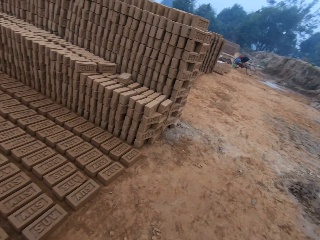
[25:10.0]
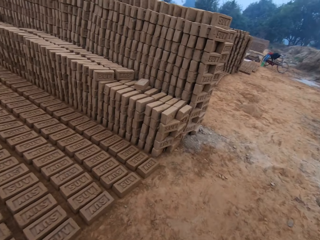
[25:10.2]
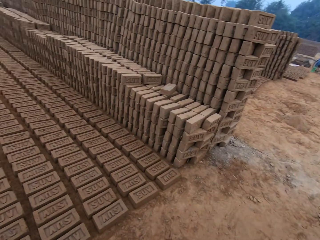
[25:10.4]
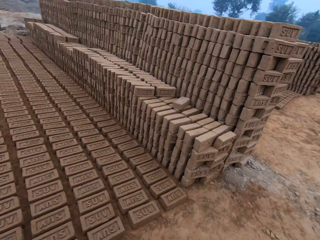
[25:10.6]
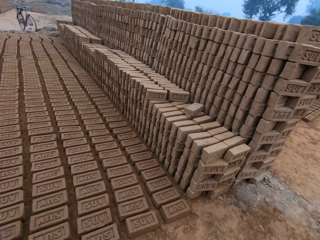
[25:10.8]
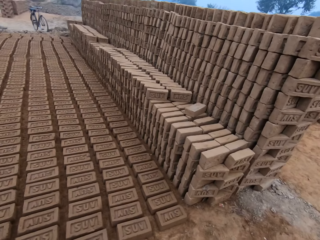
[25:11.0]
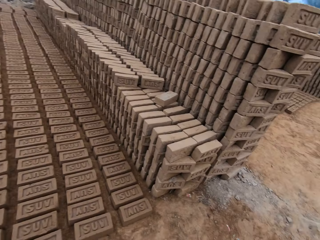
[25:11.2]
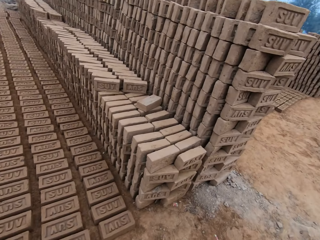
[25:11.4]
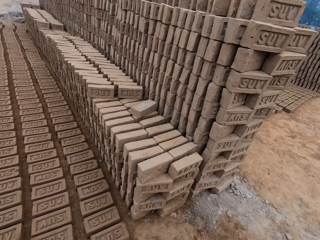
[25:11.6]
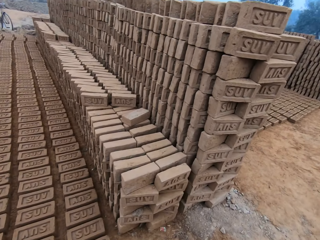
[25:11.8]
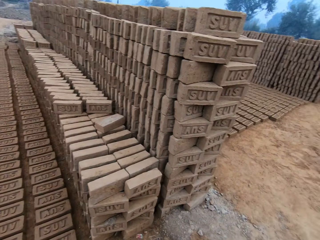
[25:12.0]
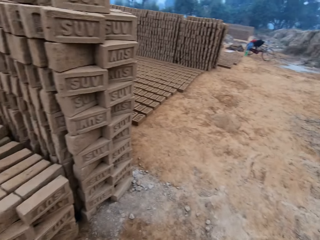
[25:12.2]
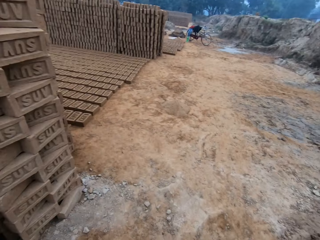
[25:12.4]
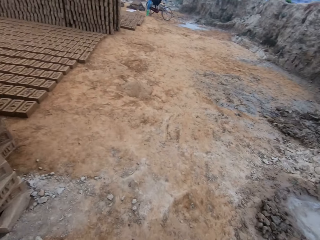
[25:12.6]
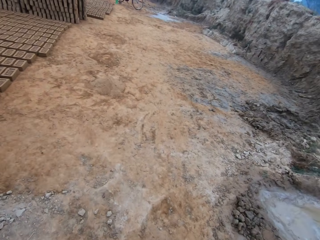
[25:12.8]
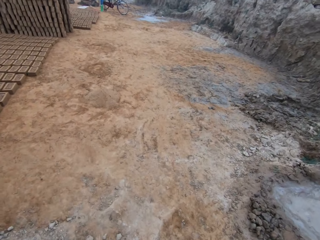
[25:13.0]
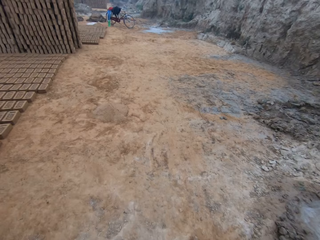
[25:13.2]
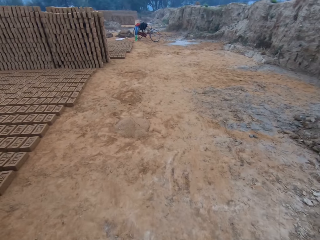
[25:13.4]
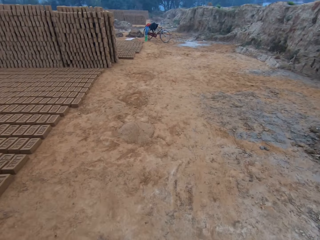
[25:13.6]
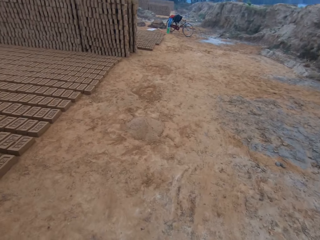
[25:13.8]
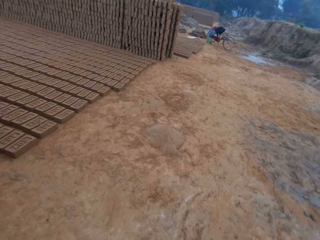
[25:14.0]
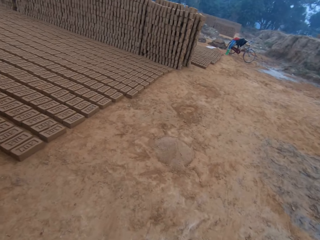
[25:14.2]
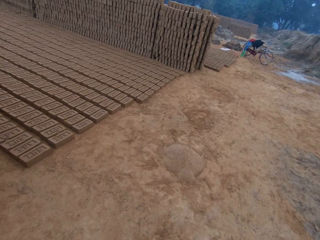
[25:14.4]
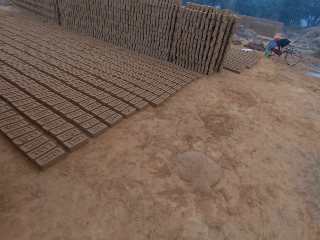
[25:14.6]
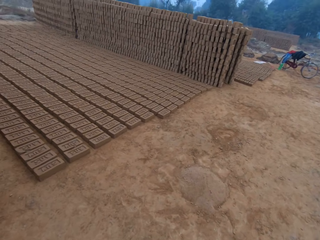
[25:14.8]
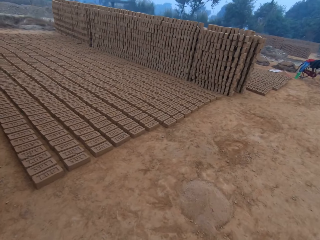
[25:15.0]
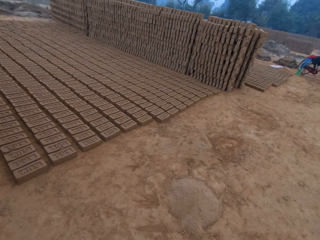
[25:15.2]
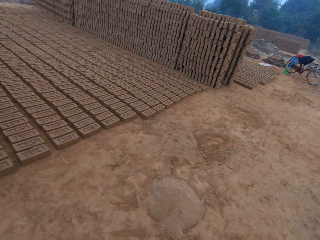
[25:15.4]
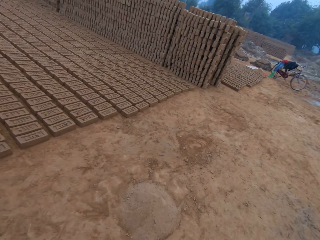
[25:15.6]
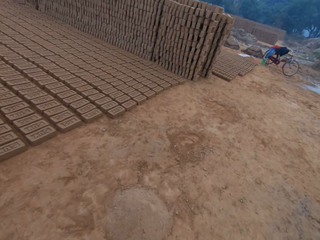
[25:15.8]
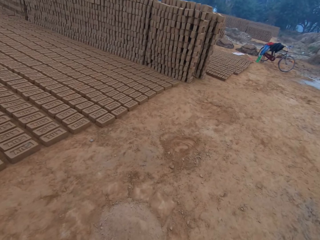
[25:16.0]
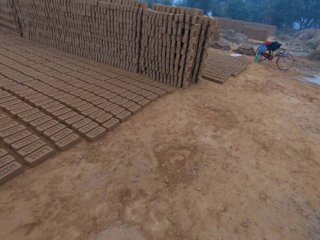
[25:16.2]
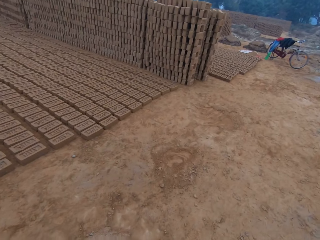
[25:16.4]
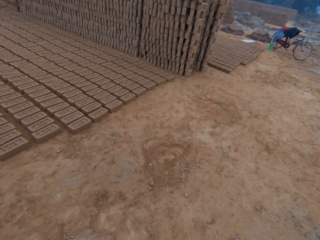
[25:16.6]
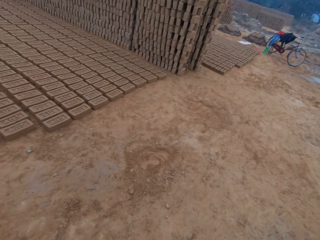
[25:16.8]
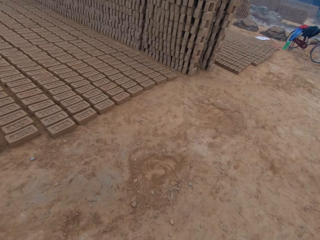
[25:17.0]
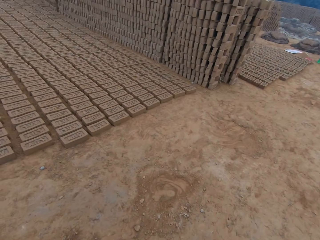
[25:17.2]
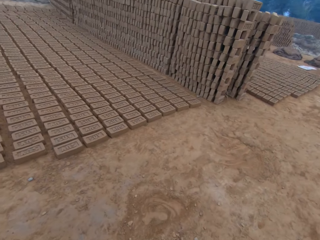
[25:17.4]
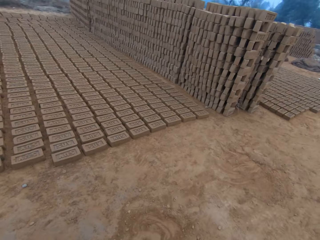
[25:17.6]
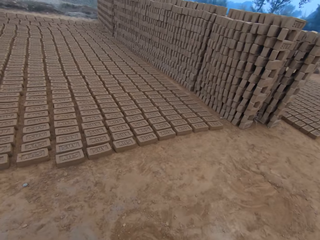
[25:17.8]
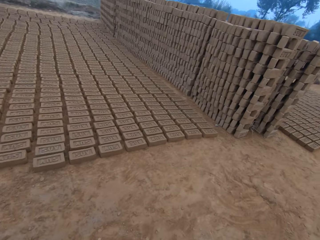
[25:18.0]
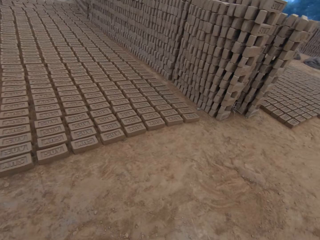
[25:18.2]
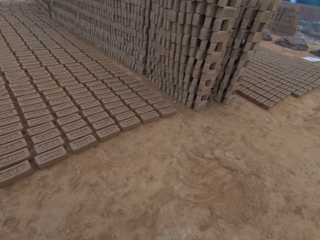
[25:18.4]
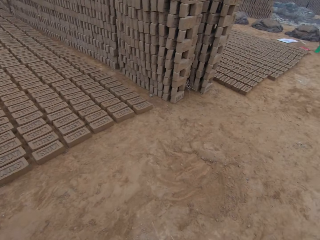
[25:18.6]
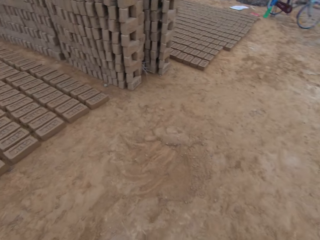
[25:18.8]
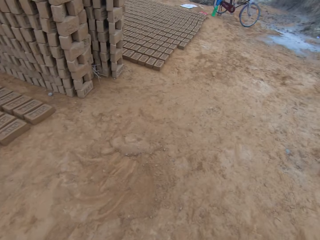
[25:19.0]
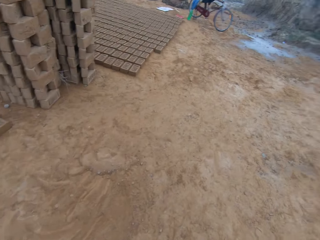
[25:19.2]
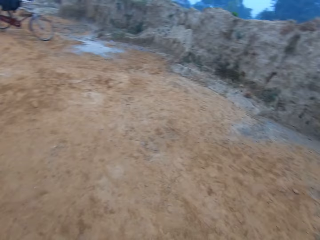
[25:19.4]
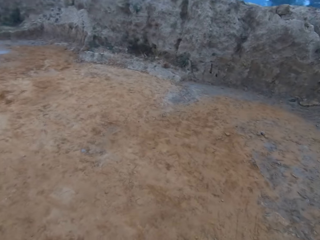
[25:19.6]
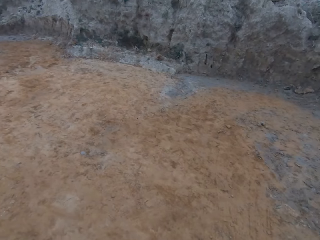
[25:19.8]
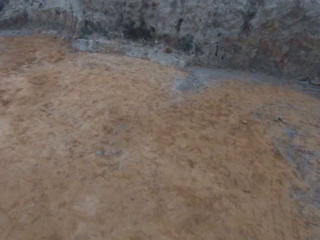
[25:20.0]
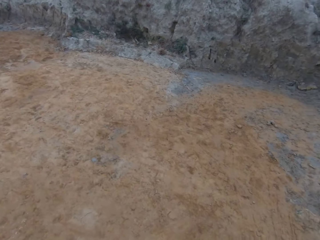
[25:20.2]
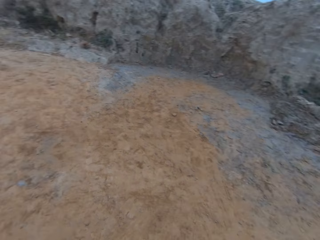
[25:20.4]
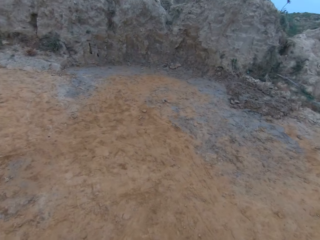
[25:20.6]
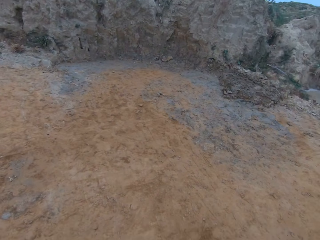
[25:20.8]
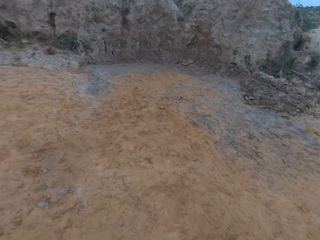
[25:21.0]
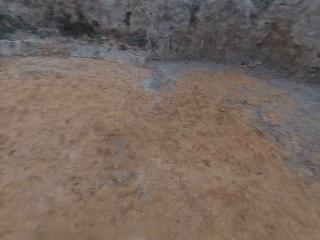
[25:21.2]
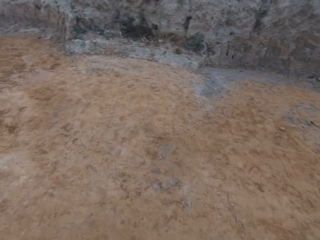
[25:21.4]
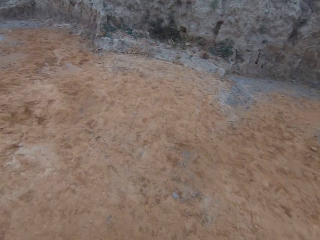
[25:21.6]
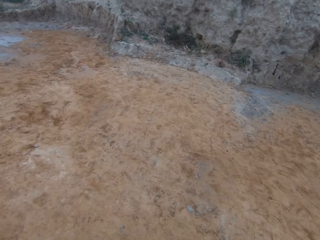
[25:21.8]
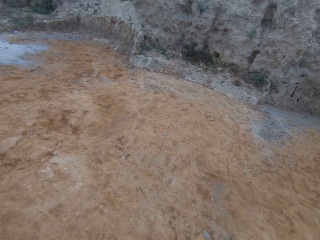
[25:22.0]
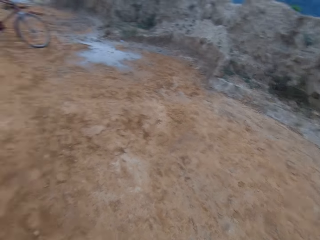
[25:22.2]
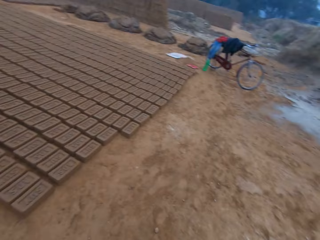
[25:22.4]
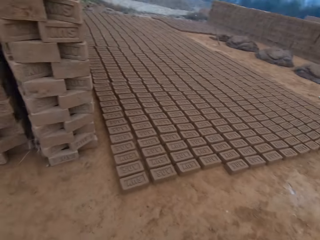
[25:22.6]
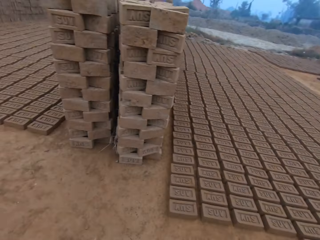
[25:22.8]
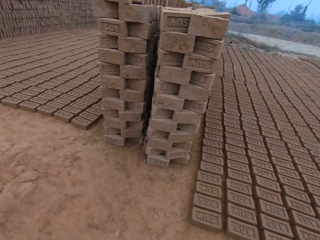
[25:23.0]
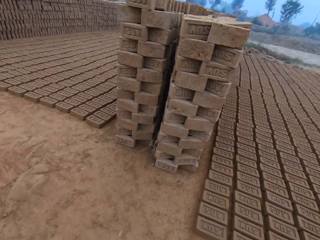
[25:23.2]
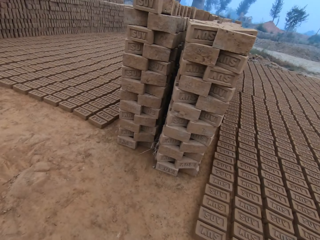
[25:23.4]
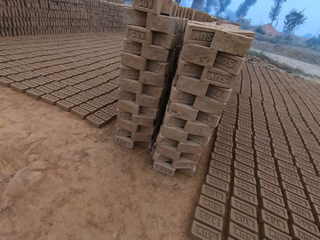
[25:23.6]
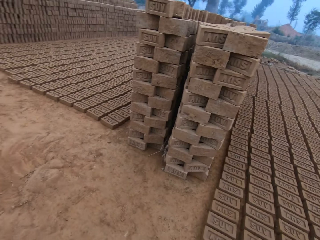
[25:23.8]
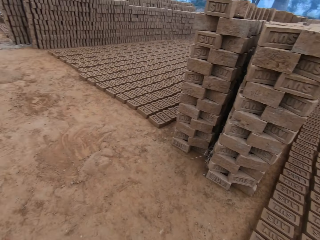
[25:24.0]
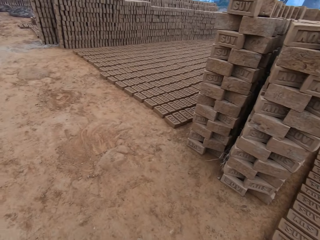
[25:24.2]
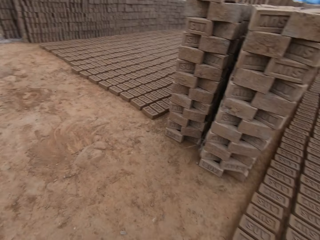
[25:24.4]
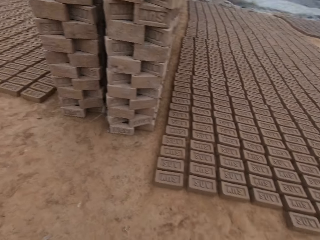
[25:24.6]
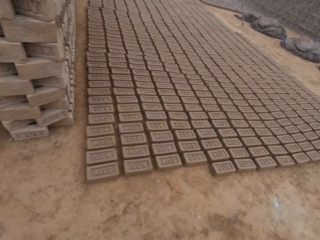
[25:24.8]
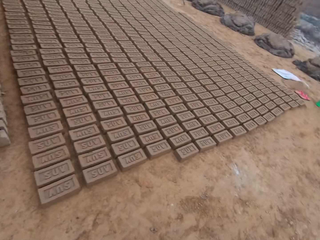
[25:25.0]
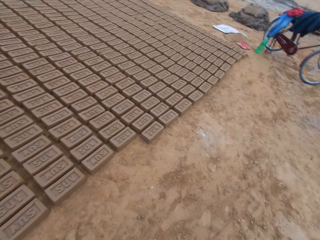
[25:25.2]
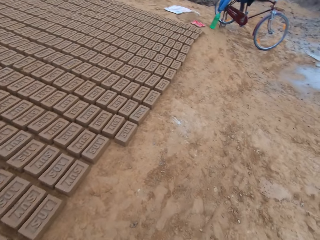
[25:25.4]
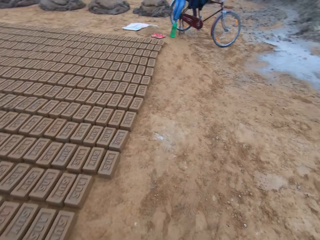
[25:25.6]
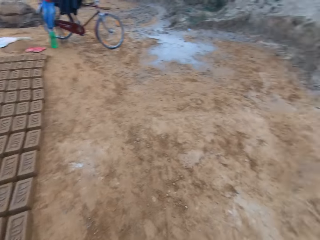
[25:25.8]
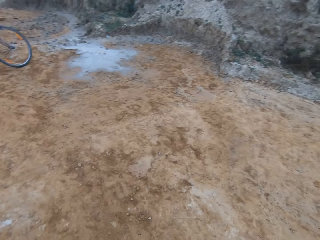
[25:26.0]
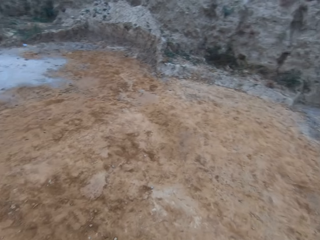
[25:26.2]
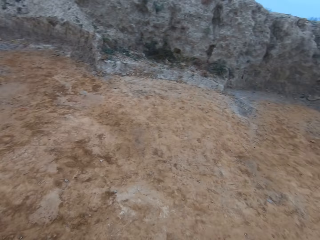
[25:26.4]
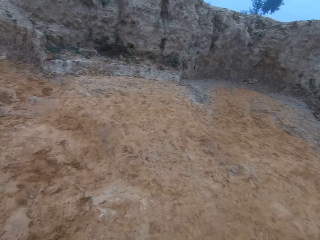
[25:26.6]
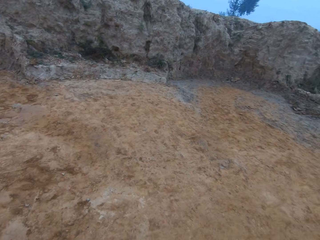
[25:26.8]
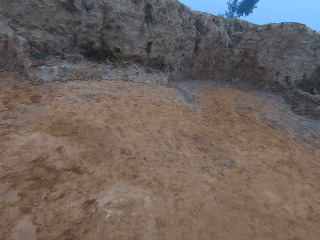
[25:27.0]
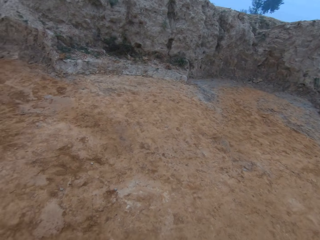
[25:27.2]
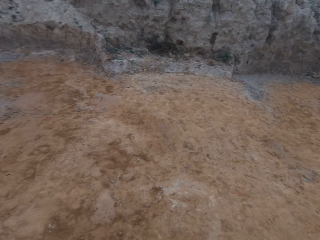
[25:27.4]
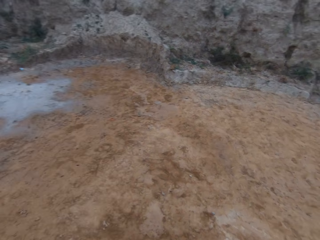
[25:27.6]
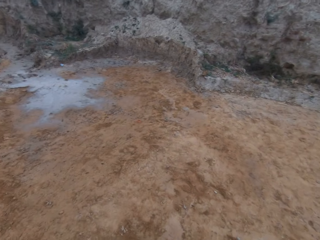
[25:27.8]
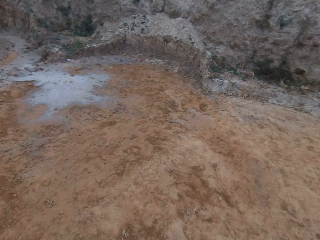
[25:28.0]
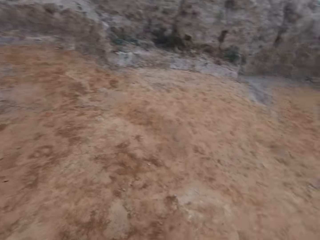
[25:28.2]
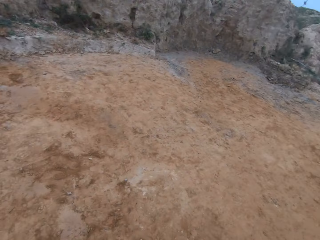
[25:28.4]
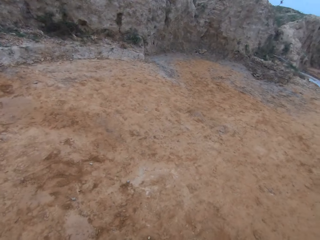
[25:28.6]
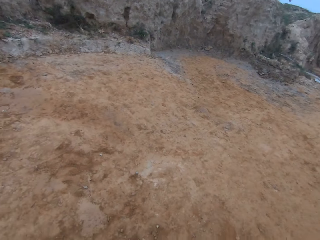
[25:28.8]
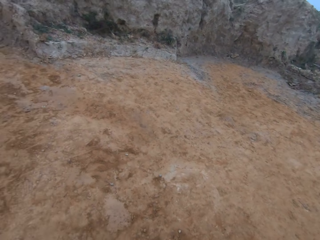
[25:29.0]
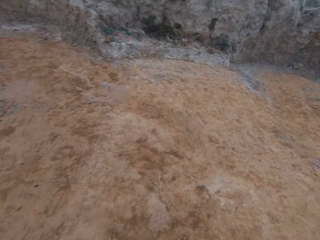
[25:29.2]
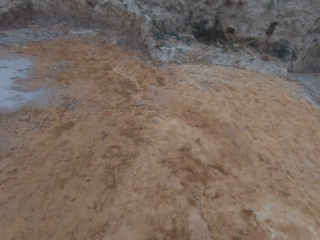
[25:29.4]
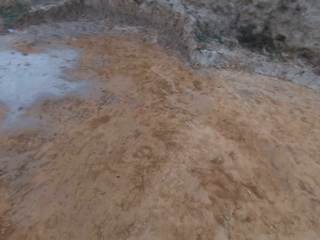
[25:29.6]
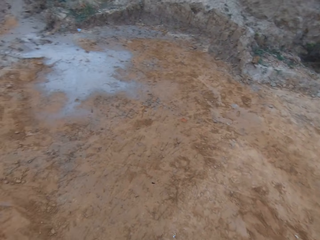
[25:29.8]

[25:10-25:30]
The camera wearer walks back to his side. He looks around the brick site. He looks around.

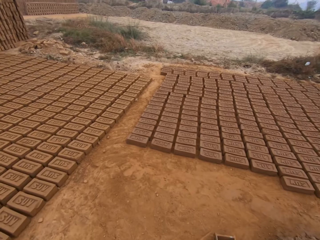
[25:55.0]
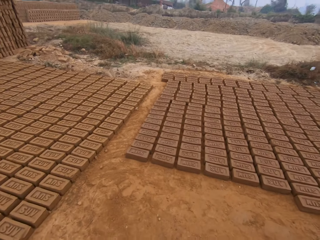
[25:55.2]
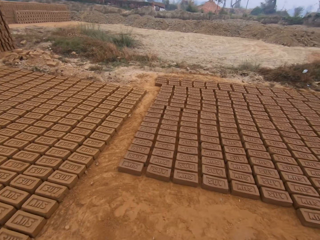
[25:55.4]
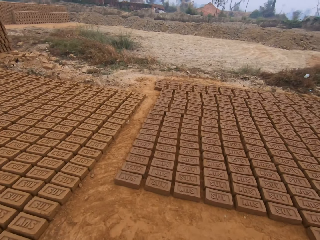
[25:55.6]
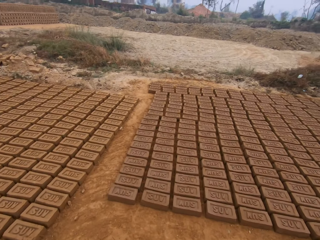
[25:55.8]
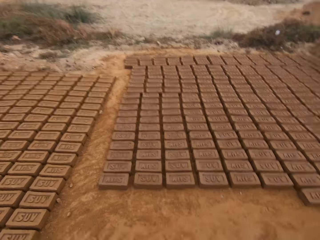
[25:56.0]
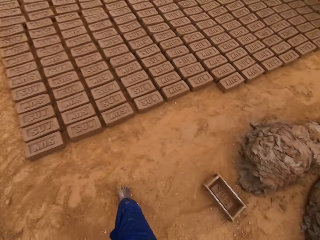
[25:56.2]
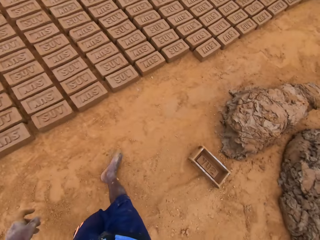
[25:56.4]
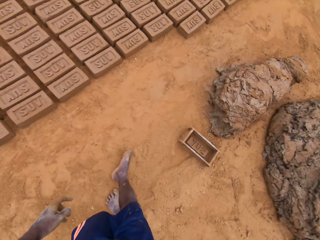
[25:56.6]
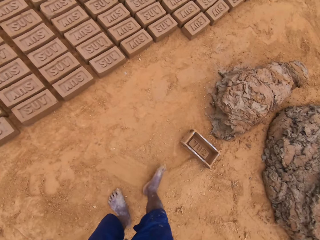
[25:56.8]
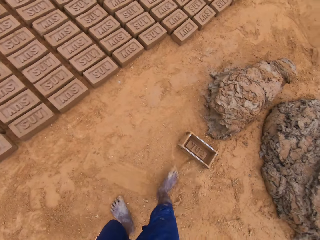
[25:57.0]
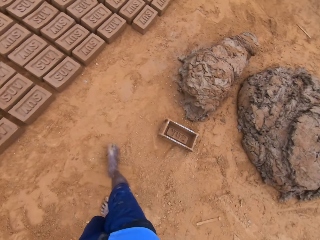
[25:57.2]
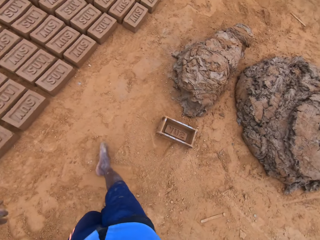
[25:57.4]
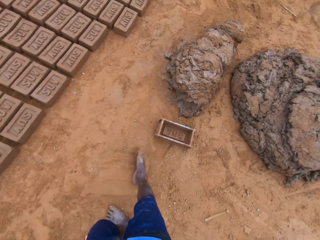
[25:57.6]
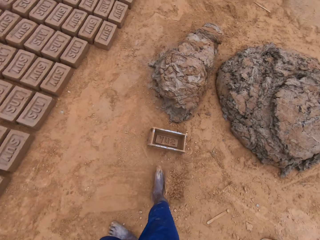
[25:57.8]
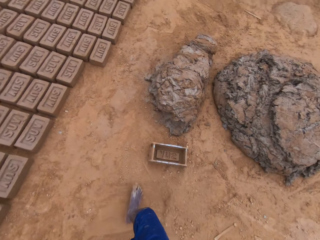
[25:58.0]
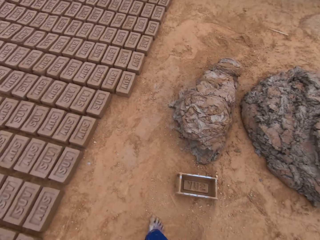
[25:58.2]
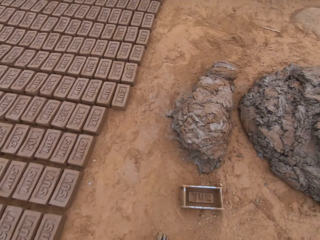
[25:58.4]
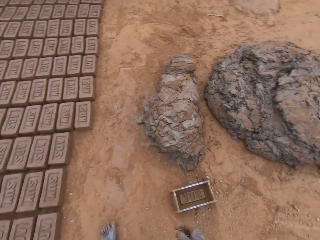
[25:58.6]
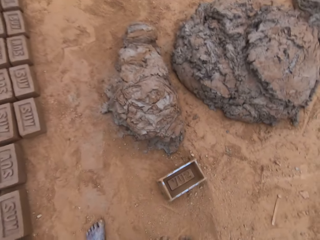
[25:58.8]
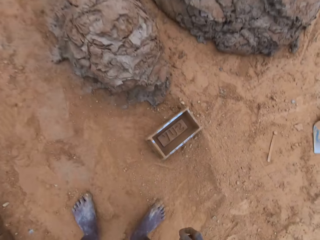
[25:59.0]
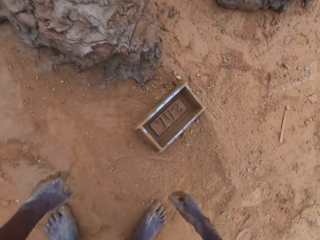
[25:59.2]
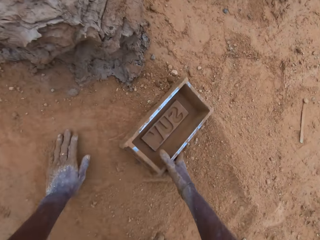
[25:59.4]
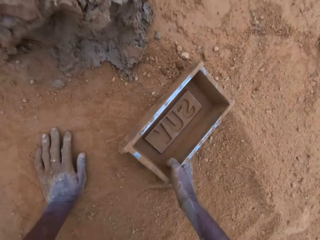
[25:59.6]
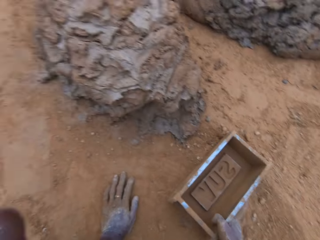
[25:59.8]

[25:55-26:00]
The camera wearer moves a leg and looks around the brick site. They bend down and touch the mold block.
